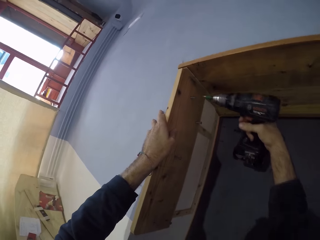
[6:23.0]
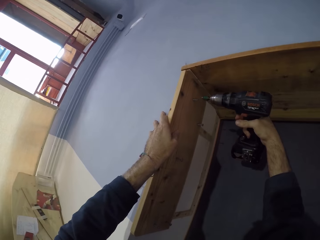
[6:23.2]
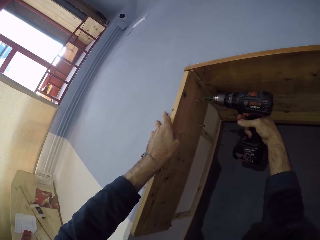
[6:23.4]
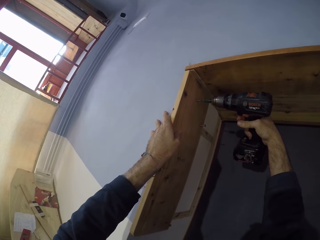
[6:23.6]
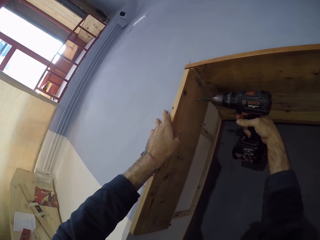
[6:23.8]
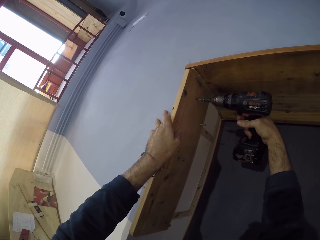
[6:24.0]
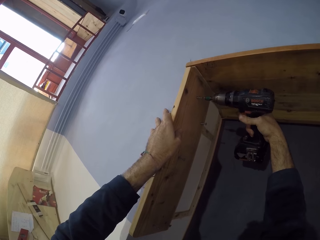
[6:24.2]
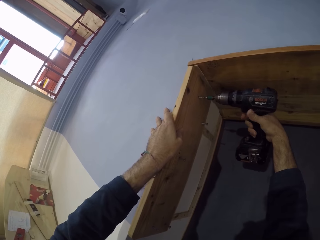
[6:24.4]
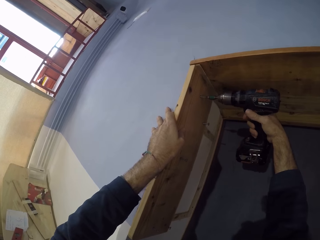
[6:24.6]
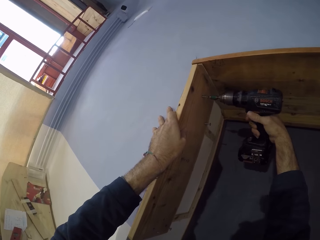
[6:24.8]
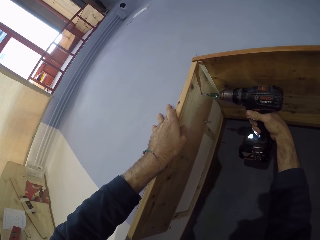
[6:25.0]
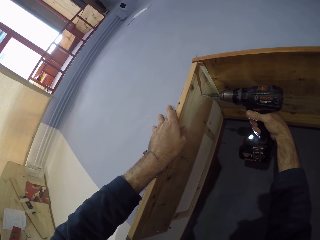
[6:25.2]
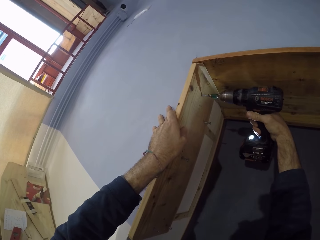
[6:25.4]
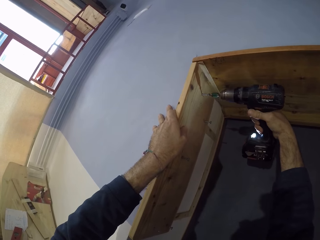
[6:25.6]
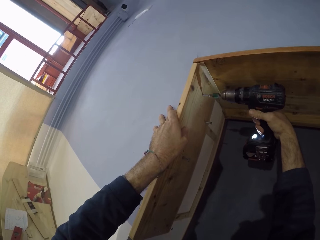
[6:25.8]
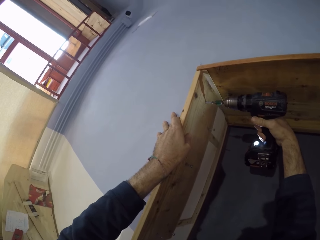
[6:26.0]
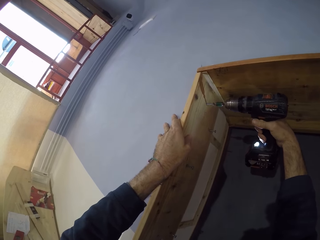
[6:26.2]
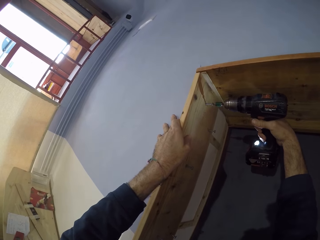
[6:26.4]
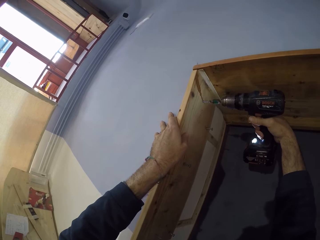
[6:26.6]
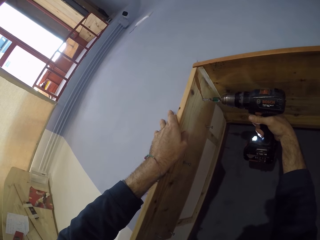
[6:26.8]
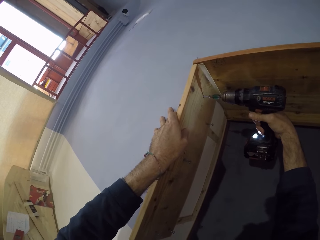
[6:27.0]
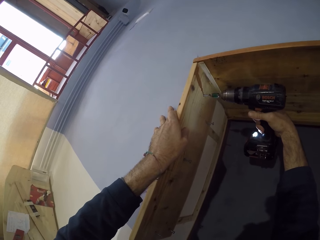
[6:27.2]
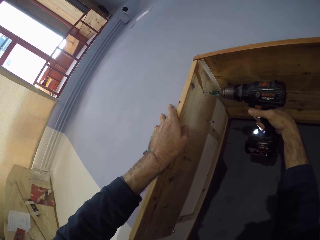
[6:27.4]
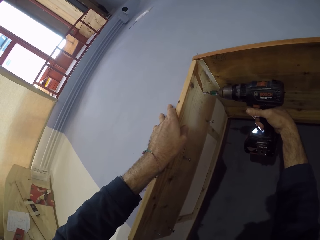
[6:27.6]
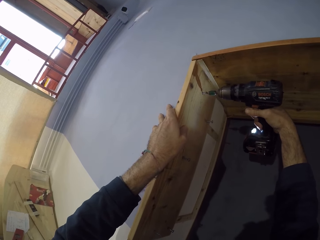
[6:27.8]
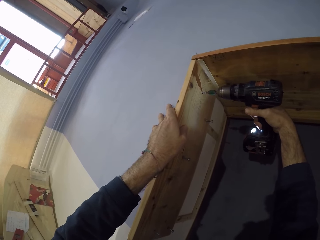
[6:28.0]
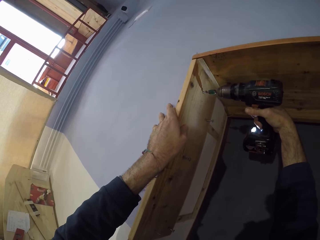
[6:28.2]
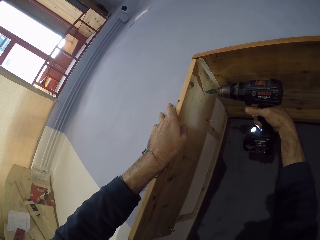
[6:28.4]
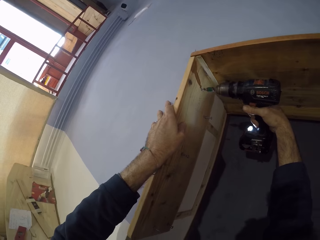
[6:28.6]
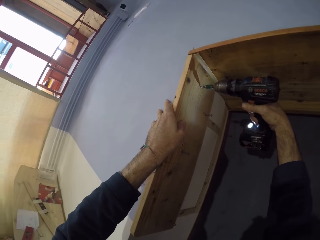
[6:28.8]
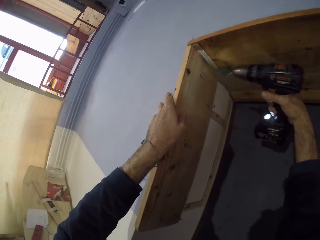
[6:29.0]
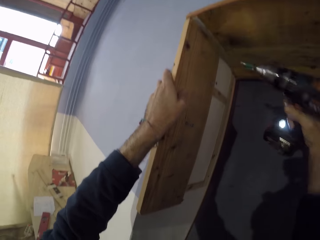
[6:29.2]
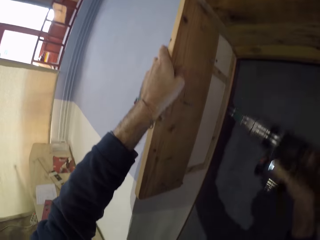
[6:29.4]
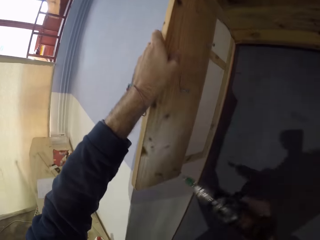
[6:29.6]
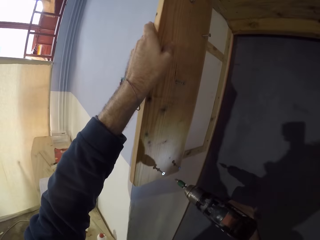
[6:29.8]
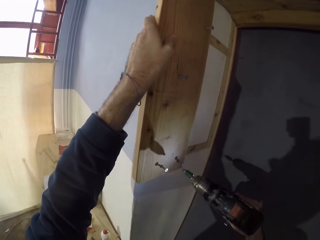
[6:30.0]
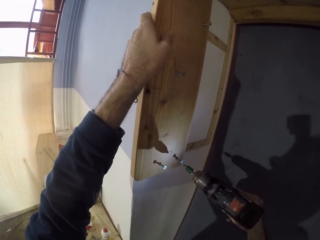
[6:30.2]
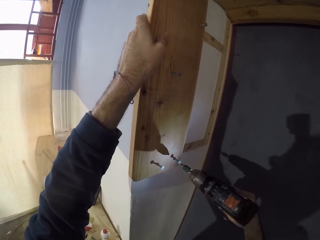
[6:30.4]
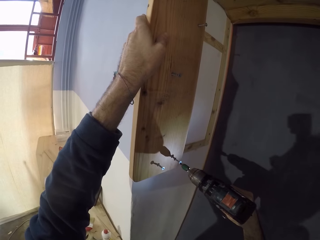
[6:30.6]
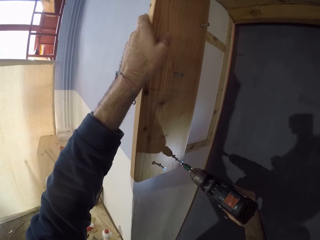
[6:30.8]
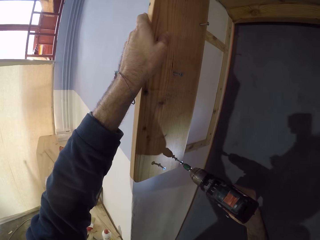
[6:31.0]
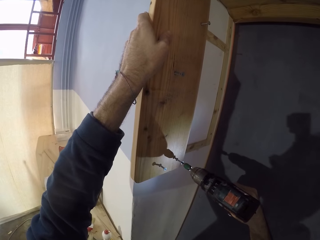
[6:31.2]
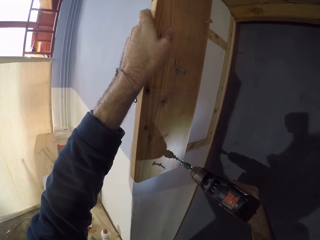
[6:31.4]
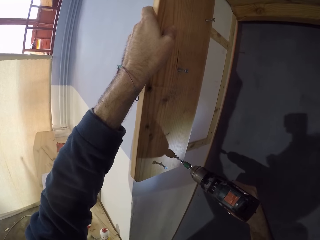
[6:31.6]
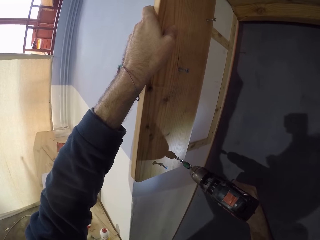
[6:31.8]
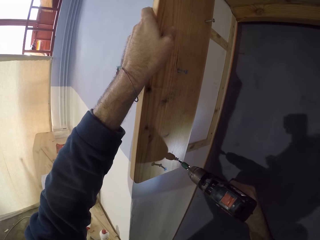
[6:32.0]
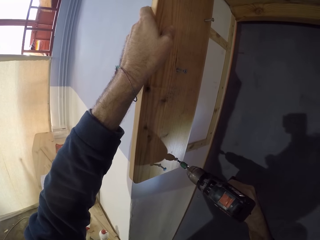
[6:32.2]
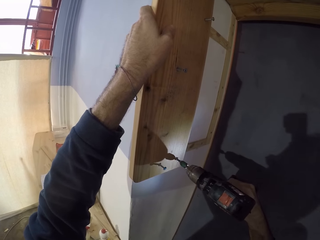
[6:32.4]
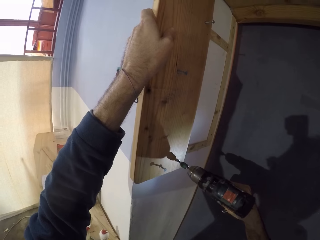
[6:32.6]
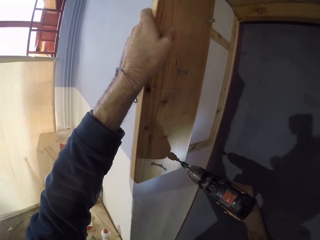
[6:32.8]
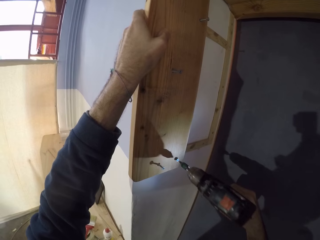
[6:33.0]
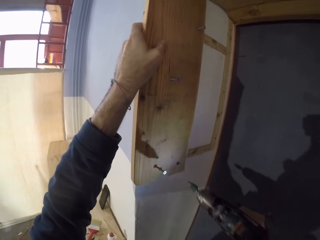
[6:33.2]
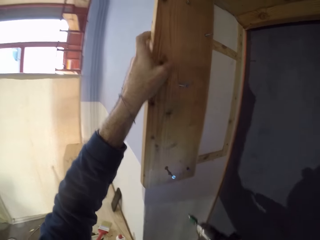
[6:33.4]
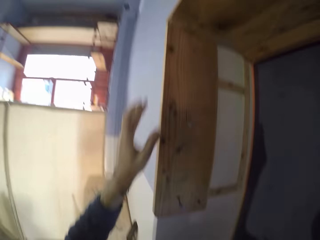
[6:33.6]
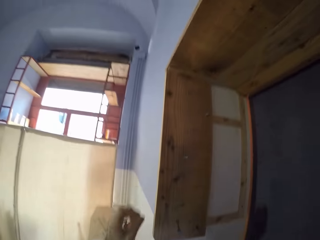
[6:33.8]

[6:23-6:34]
The camera wearer drives the screw into the plank of wood with the power screwdriver in his right hand. He drives the screw into the plank of wood with the power screwdriver again.

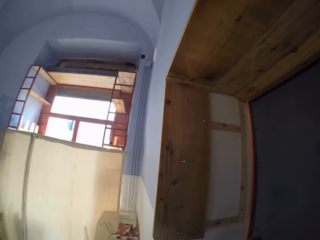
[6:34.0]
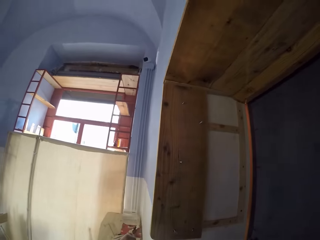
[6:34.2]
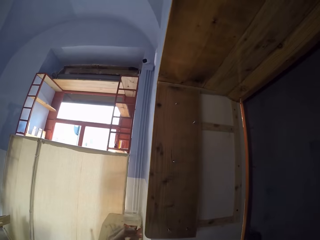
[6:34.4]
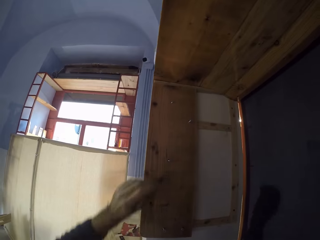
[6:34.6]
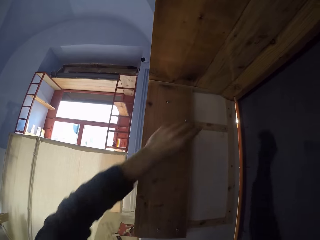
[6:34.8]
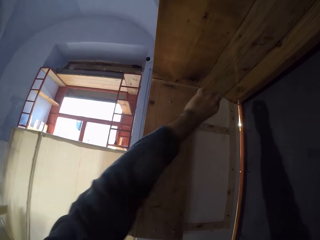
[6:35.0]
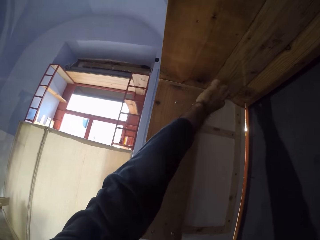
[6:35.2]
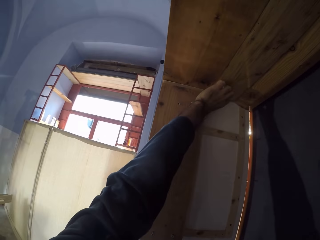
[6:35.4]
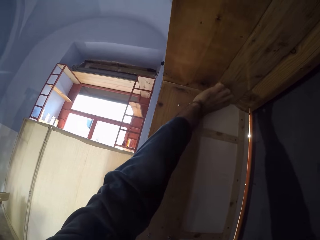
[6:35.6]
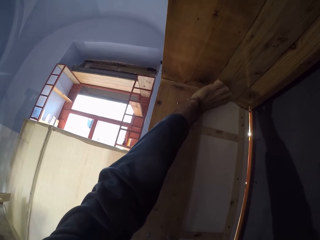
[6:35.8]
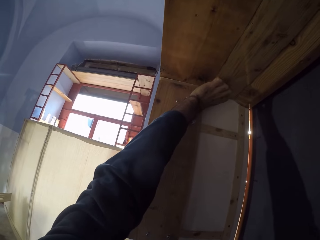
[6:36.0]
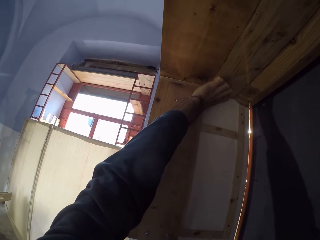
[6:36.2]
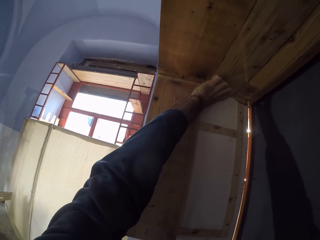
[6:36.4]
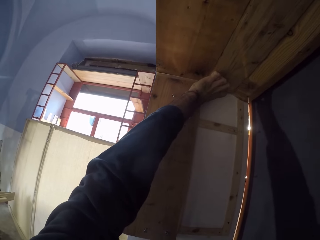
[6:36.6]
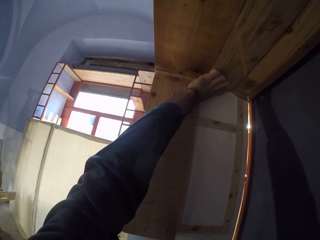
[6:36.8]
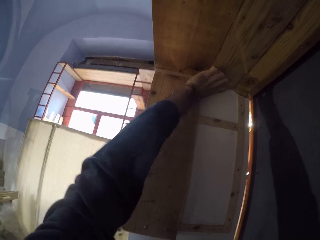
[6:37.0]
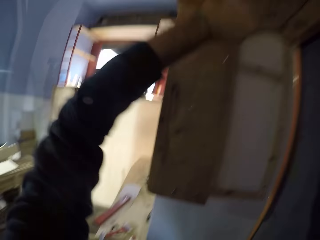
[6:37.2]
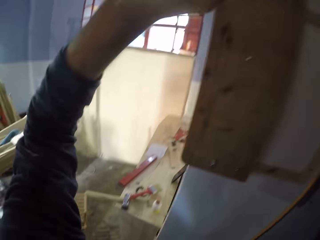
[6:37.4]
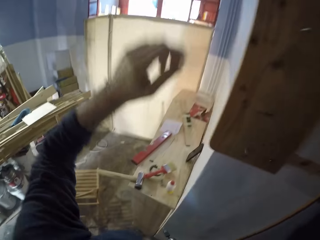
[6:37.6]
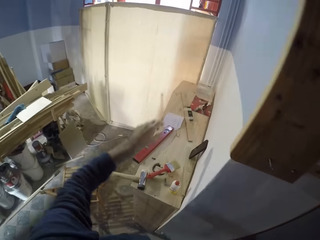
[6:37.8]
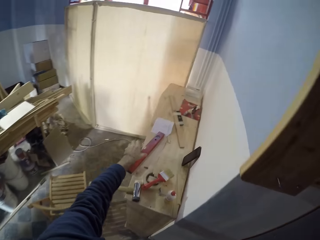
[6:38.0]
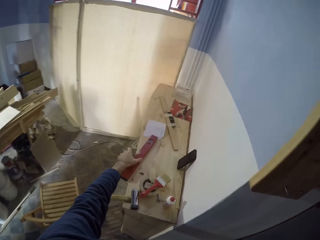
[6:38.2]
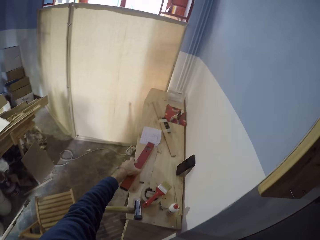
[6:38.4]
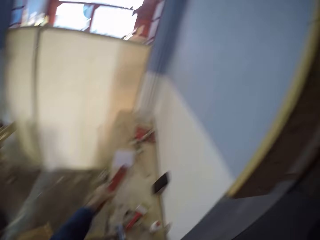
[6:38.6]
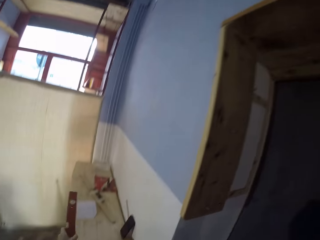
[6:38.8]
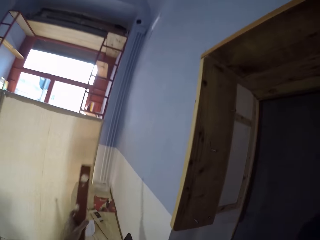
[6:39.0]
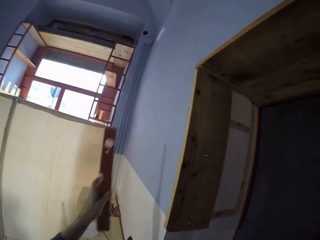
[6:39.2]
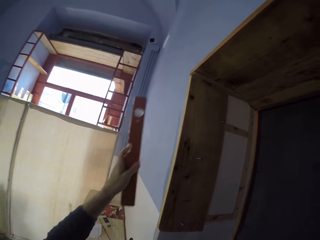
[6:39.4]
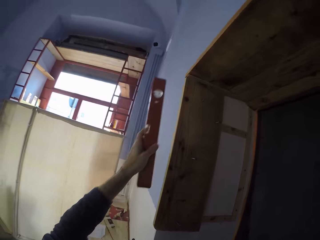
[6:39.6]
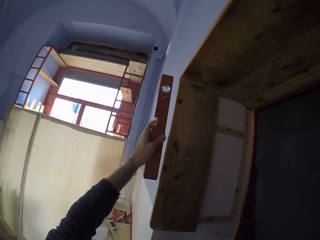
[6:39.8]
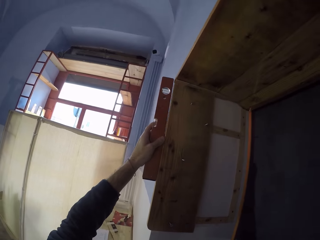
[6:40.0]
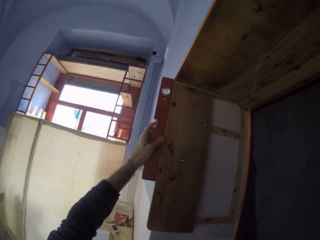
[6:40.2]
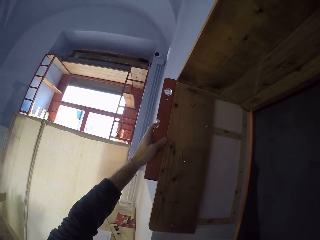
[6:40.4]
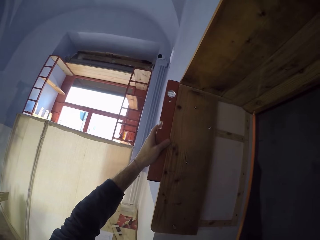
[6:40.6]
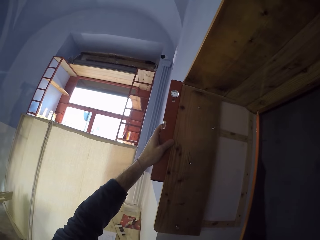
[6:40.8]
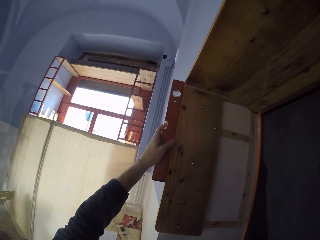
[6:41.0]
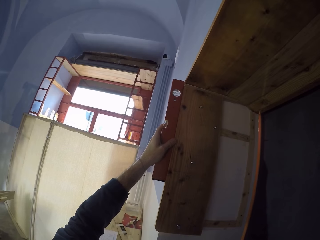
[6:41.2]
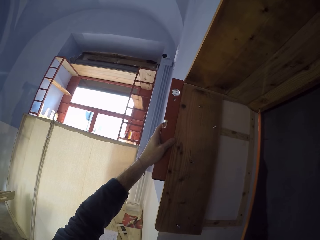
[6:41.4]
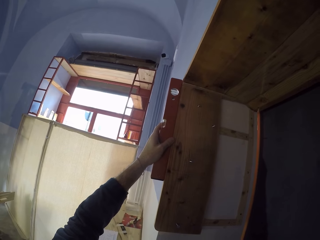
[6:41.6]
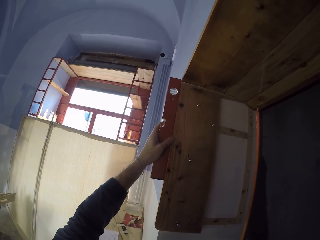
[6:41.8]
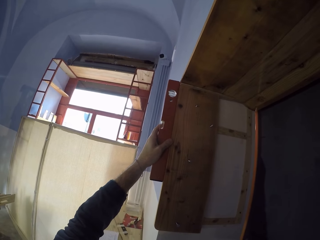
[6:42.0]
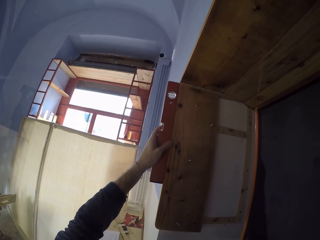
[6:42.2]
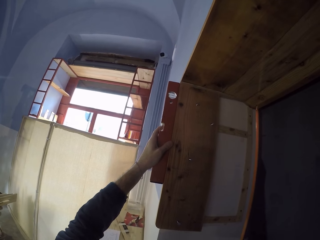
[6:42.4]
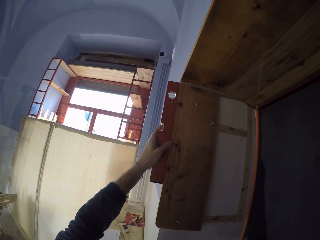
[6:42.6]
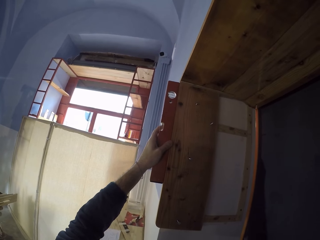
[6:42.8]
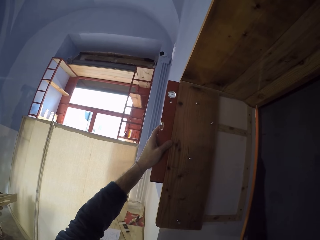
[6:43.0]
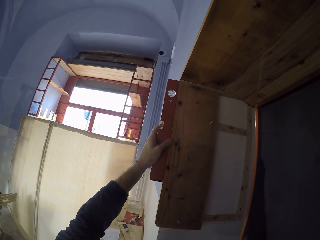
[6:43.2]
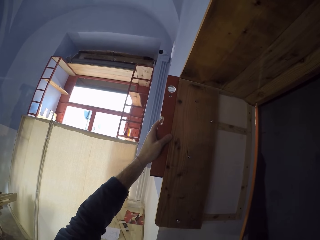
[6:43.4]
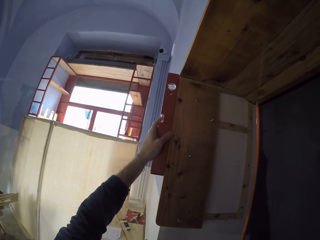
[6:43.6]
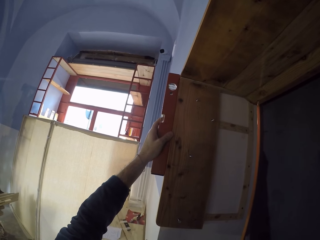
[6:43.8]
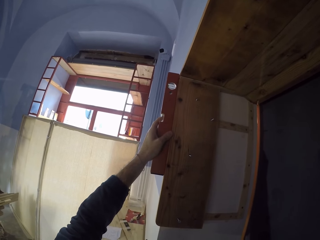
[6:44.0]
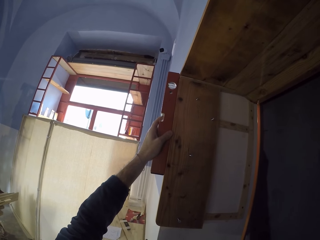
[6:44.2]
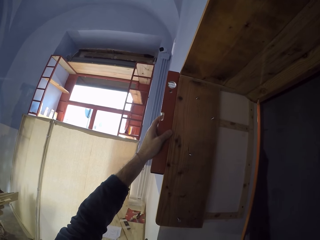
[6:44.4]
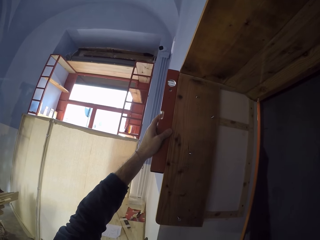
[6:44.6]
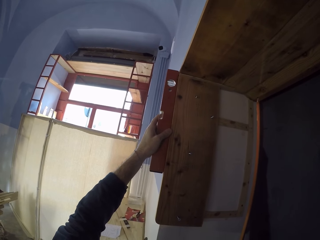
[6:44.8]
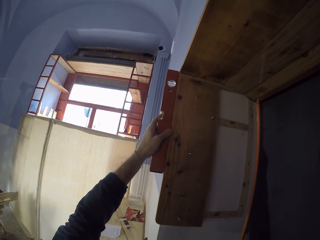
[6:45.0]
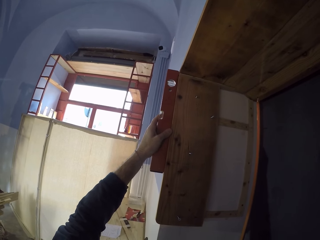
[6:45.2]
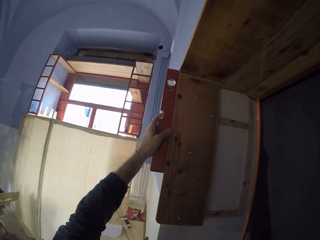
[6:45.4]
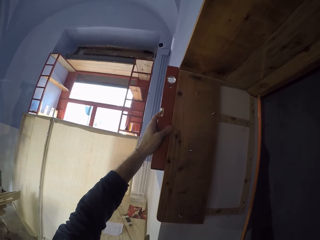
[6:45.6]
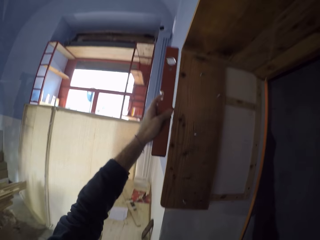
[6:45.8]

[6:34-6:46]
The camera wearer adjusts the piece of wood on the wall with his left hand. He picks up the spirit level or ruler from the bench with his left hand. He places the spirit level in his left hand against the plank of wood on the wall. He measures the wood with the ruler.
